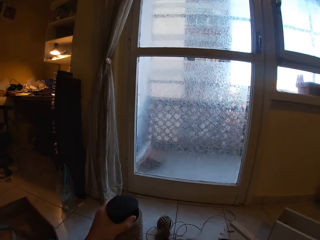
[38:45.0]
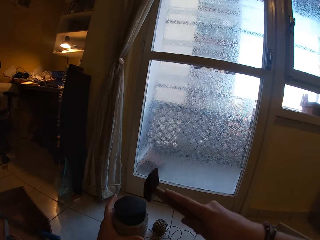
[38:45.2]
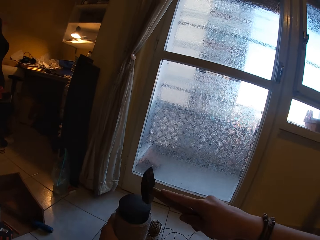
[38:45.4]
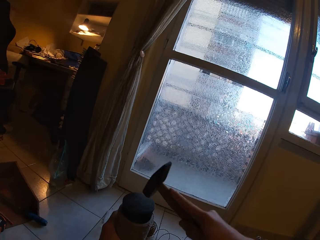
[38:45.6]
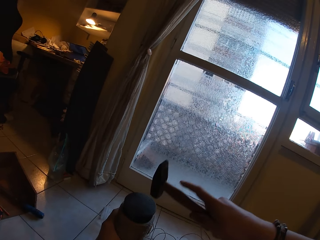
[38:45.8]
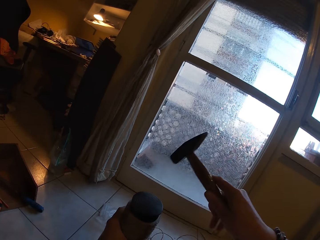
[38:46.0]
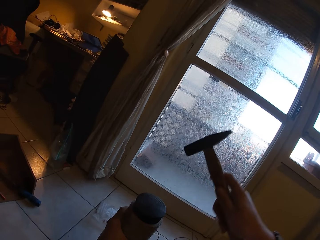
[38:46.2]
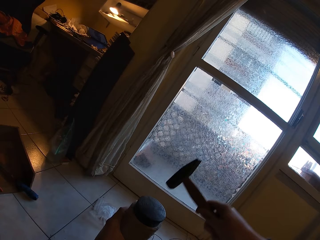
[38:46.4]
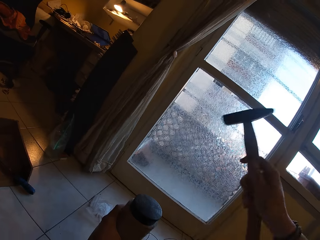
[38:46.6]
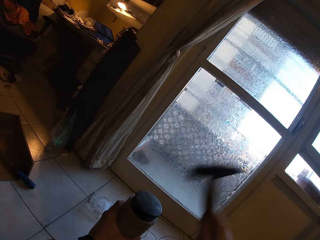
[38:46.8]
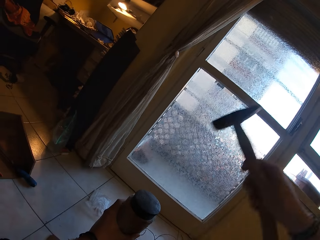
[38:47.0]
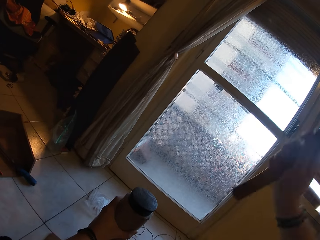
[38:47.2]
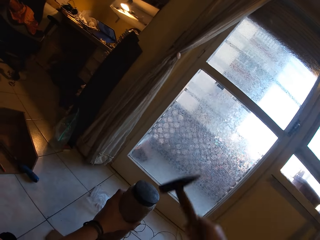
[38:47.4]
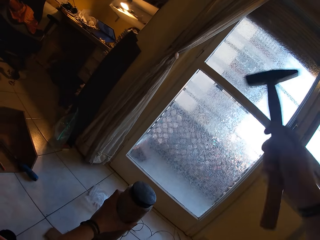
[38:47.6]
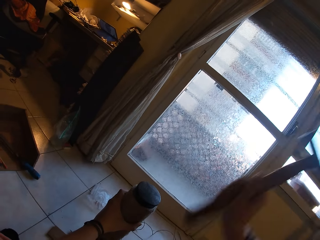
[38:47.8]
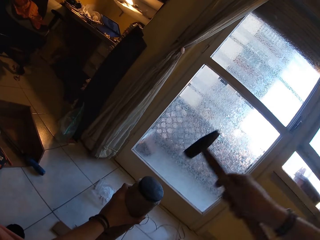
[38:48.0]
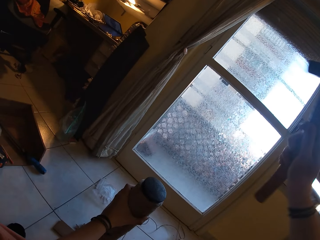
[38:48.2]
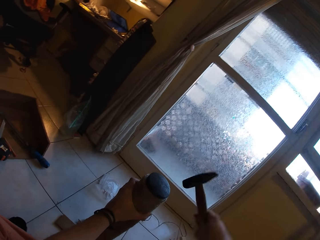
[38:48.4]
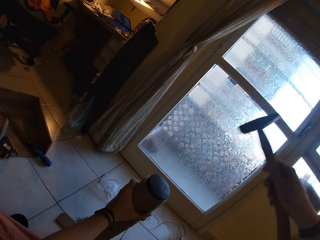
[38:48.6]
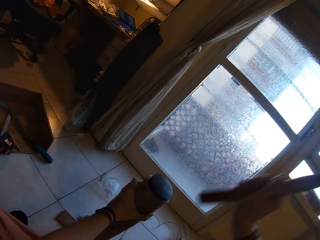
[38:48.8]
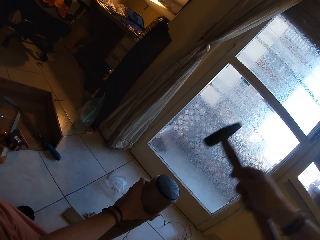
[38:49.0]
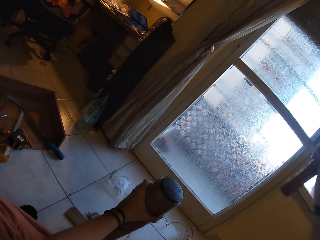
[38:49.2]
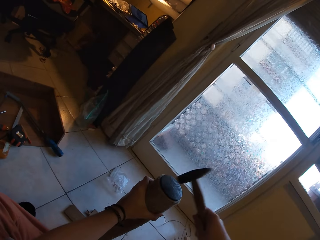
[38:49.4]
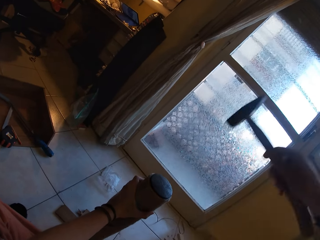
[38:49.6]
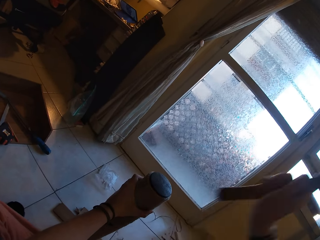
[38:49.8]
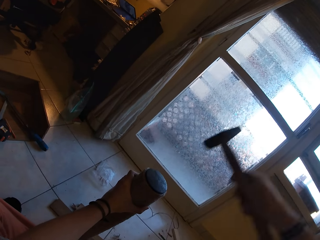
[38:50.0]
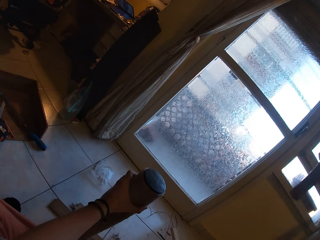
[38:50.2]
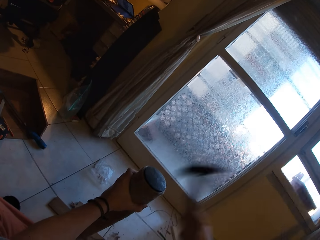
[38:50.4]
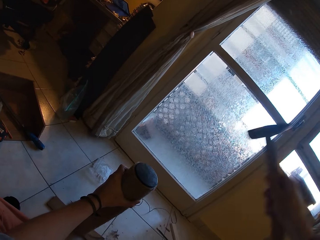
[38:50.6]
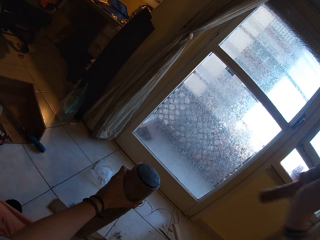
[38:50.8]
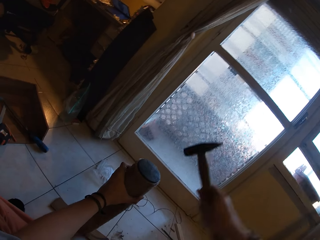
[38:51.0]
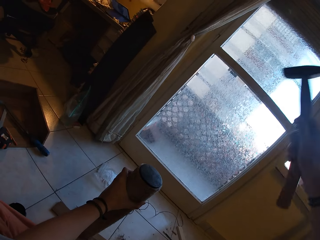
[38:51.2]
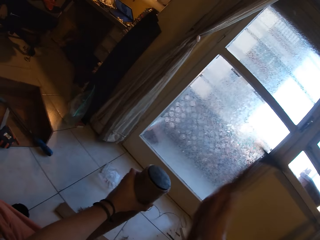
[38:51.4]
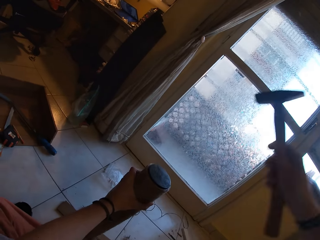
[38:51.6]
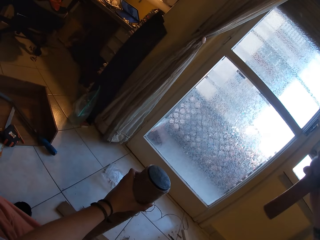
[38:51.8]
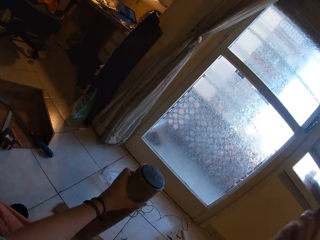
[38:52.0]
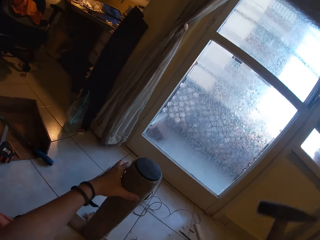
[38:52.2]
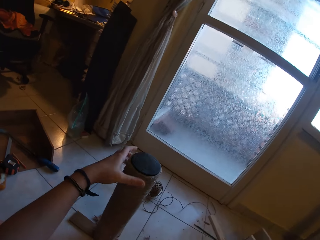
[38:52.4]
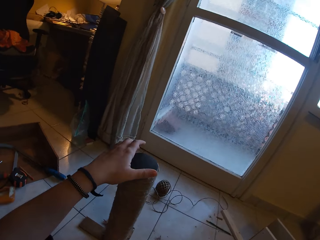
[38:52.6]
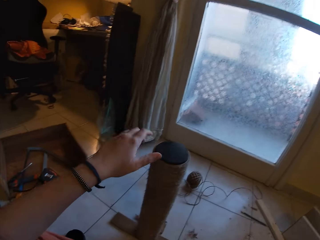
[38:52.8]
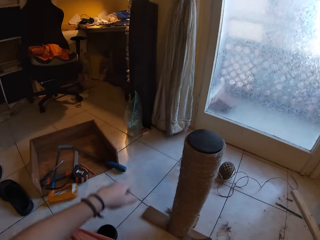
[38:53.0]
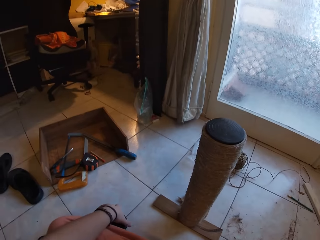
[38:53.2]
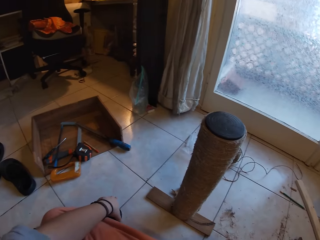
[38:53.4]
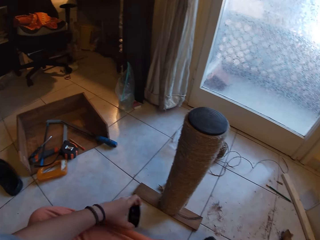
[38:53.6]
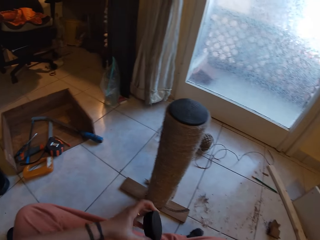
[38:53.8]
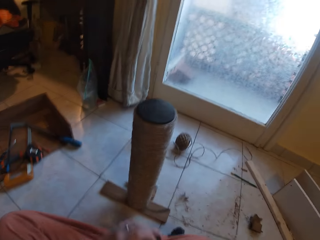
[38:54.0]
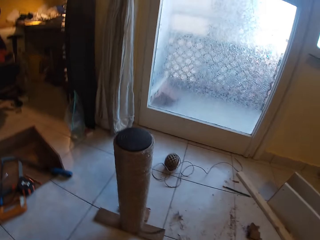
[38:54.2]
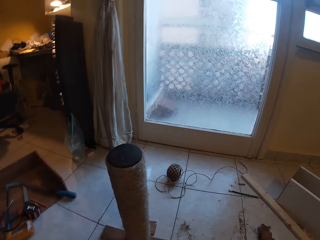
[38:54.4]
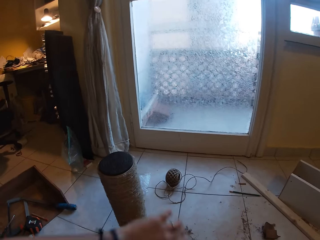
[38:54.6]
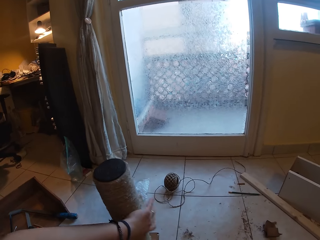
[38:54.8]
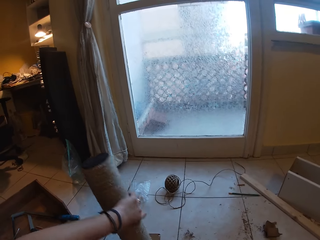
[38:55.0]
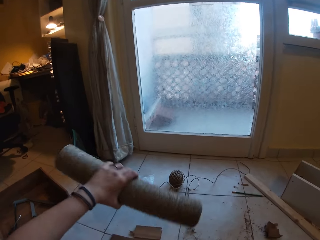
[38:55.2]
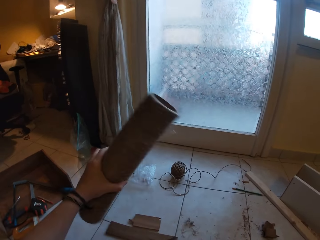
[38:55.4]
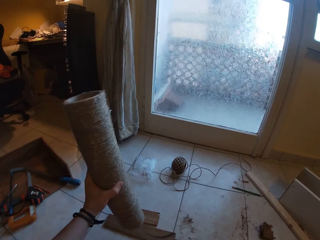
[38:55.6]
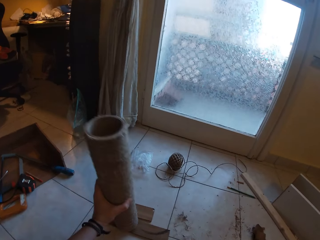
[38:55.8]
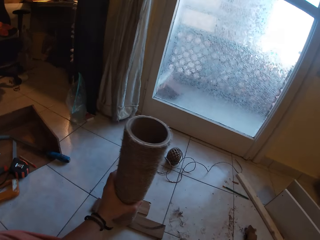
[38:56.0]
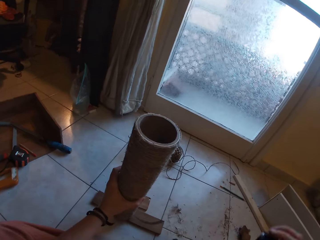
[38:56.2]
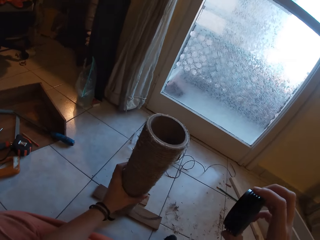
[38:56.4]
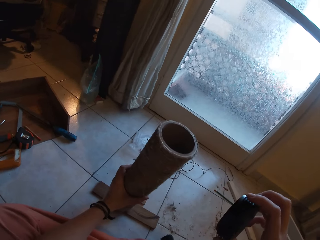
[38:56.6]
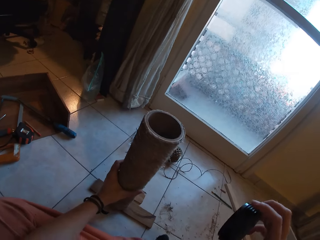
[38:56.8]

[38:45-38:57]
The camera wearer hits the plastic cover into the craft with the hammer in her right hand. She picks the plastic cover from the floor with her left hand. She turns over the craft on the wood planks with her left hand.

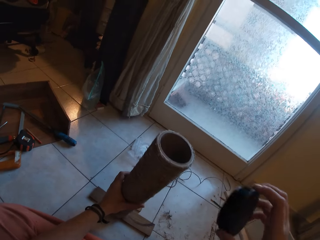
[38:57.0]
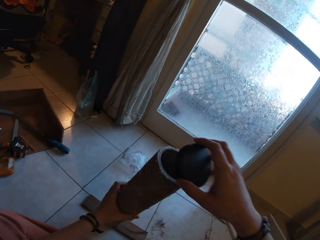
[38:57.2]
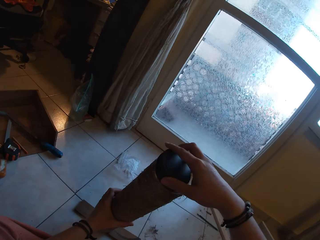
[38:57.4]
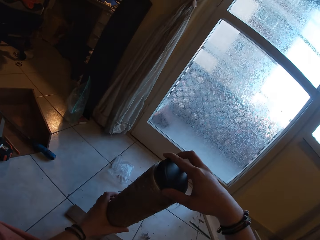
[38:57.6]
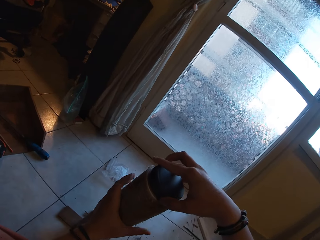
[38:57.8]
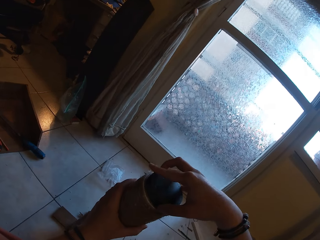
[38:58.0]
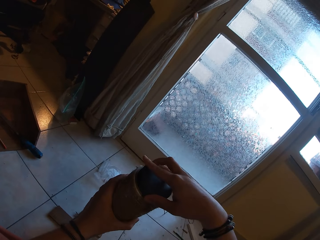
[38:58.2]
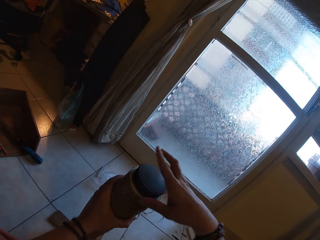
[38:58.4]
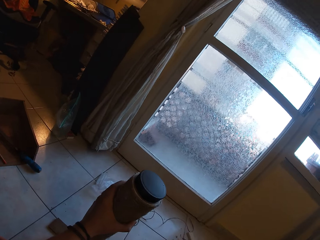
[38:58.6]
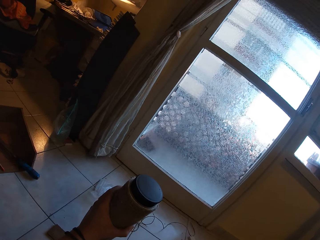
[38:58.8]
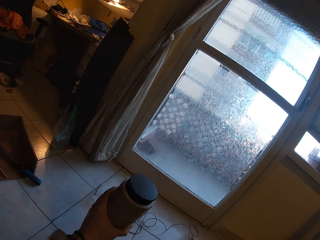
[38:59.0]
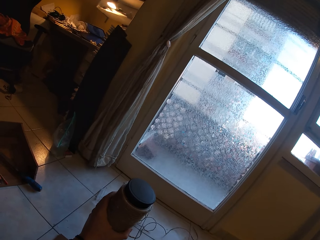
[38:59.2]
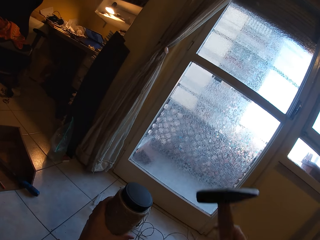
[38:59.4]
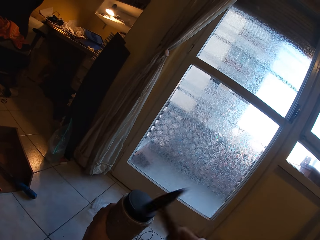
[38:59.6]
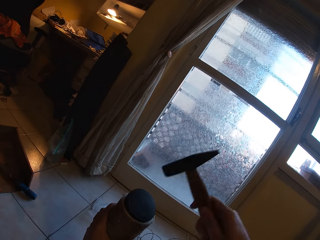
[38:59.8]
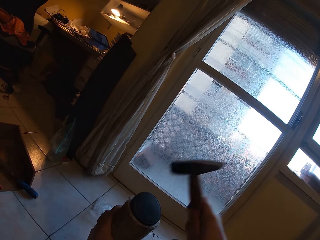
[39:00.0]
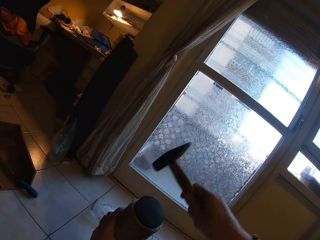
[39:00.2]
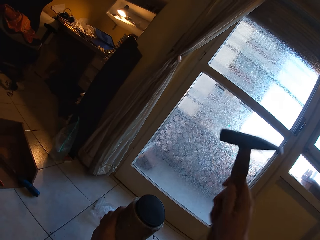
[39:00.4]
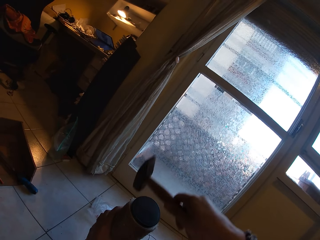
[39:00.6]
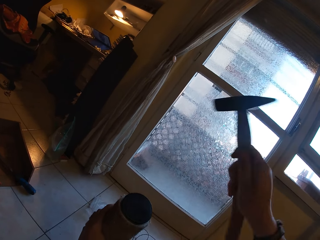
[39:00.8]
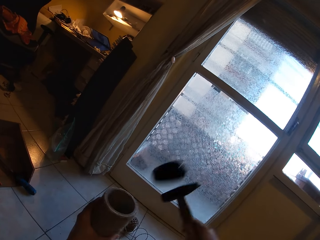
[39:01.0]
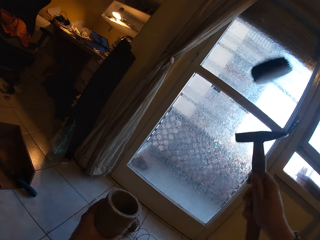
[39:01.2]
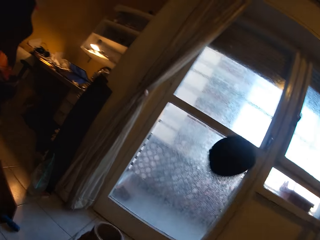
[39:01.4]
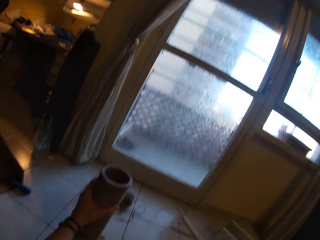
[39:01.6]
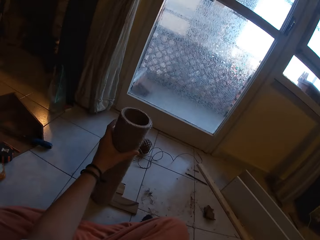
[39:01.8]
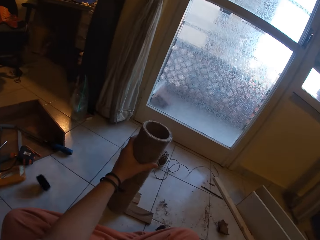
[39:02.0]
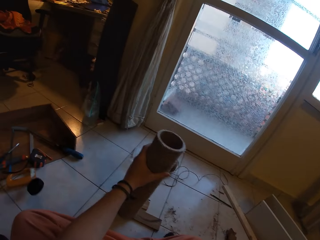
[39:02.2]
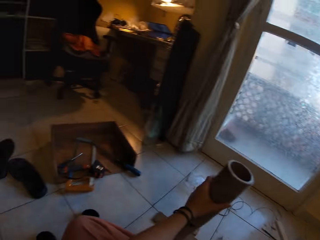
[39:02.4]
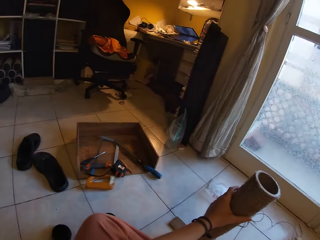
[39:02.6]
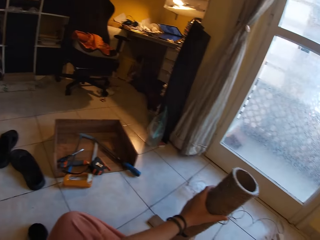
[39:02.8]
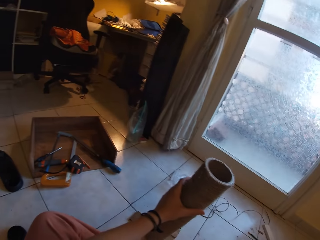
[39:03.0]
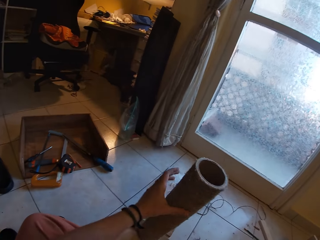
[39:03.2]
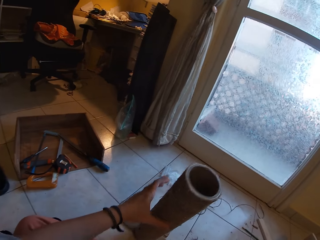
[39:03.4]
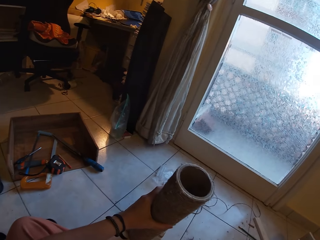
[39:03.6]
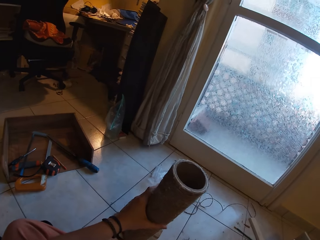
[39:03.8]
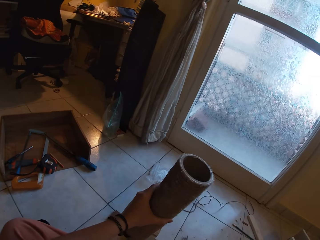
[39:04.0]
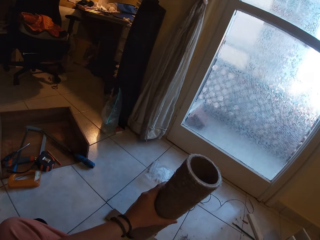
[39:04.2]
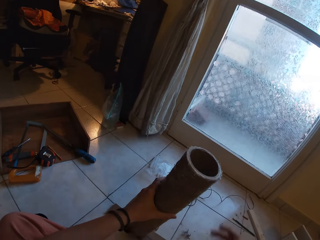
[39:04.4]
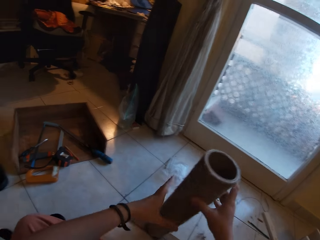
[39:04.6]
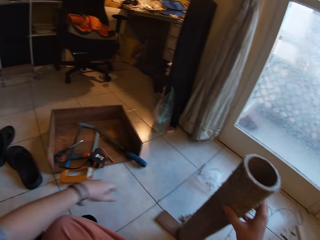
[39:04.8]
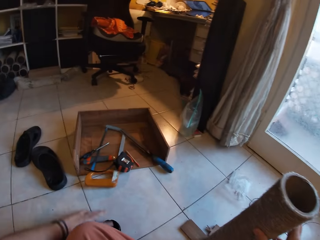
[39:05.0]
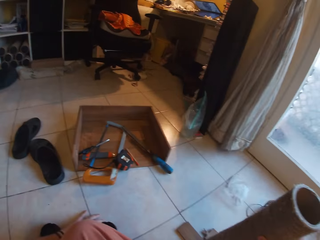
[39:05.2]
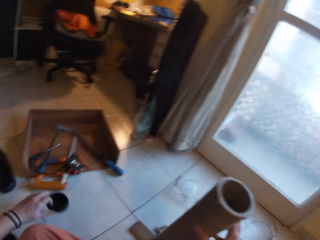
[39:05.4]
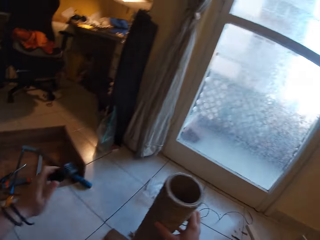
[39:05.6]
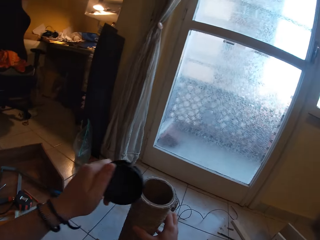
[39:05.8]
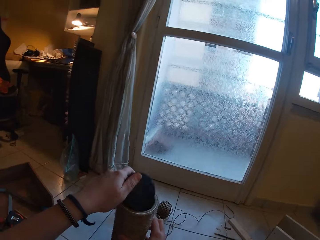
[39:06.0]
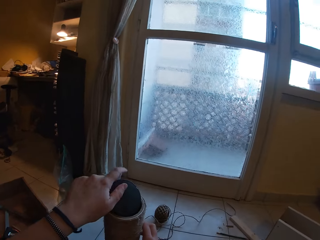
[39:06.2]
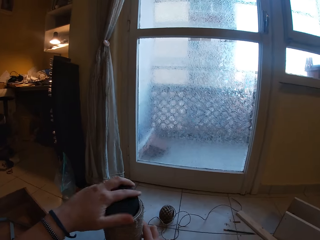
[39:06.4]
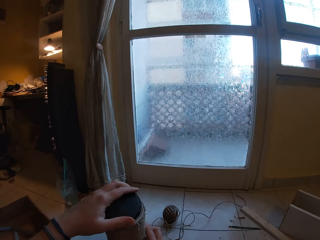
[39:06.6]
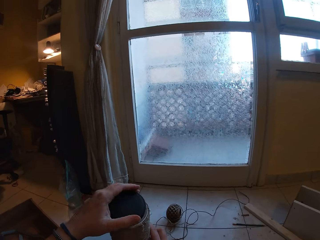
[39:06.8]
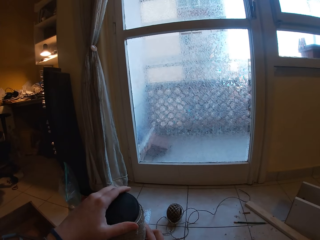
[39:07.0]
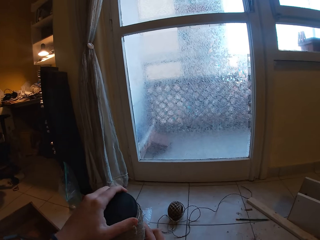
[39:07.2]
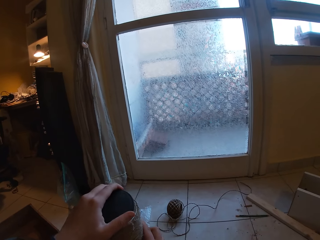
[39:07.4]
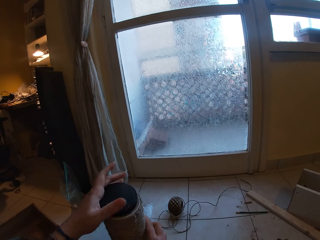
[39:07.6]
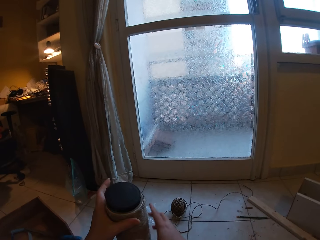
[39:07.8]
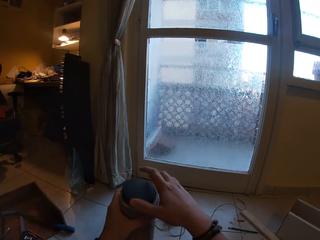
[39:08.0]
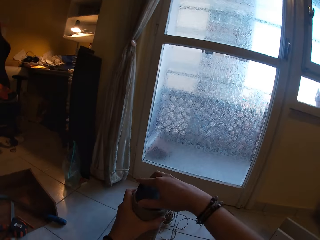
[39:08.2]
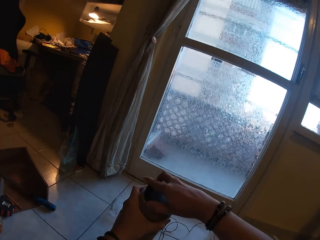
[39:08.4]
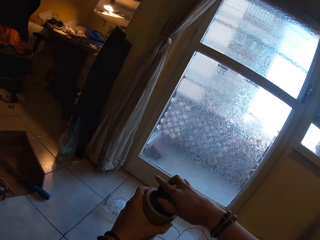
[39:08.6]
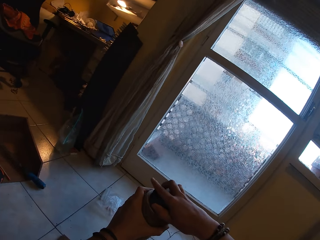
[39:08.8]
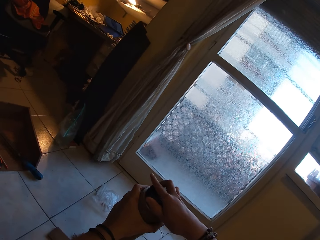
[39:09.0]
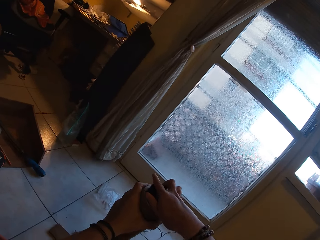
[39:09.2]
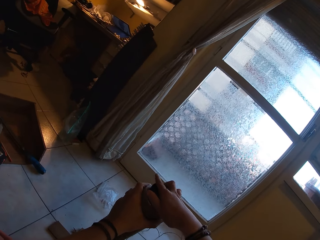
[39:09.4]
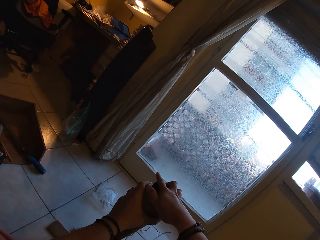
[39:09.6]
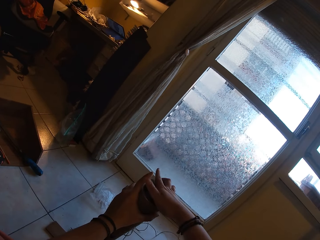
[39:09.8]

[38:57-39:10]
The camera wearer places the plastic cover or lid on the craft with her right hand. She fixes the lid on the sisal thread. She hits the plastic cover into the craft with the hammer in her right hand. She drops the lid. She picks the plastic cover from the floor with her left hand. She places the plastic cover on the craft with her left hand. She fixes the sisal thread. She adjusts the plastic cover on the craft with her right hand.
